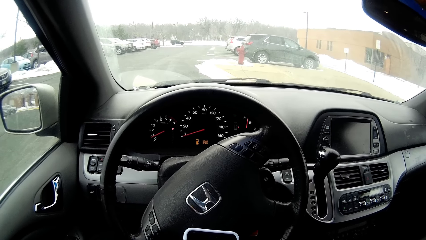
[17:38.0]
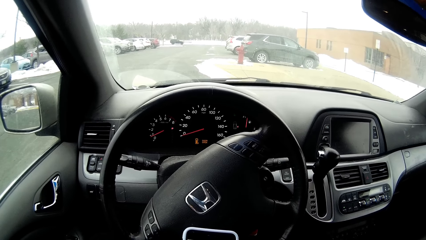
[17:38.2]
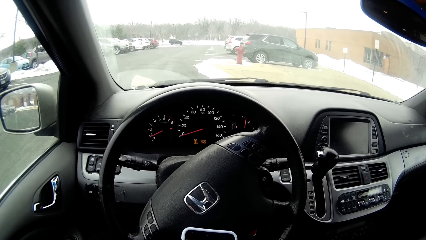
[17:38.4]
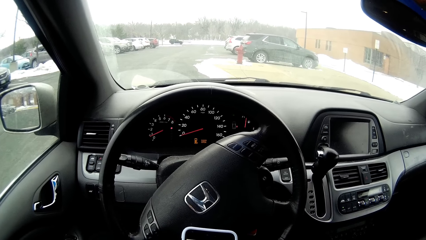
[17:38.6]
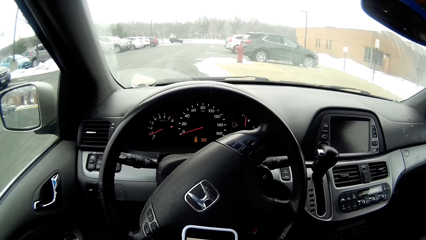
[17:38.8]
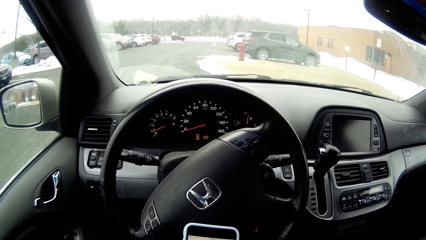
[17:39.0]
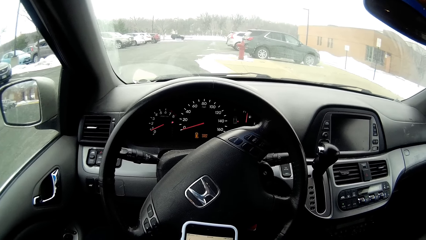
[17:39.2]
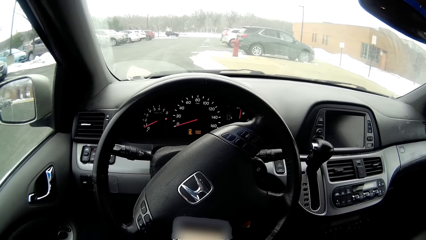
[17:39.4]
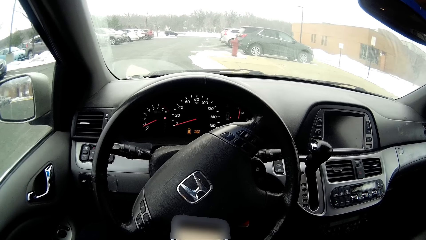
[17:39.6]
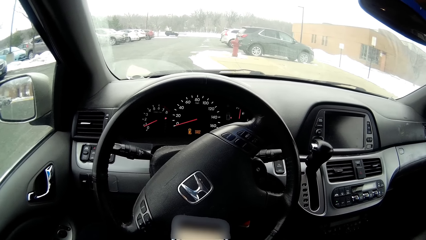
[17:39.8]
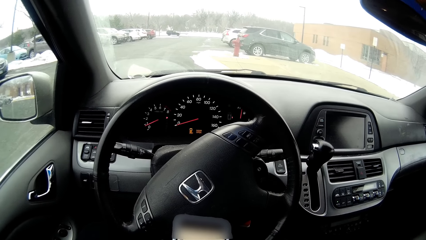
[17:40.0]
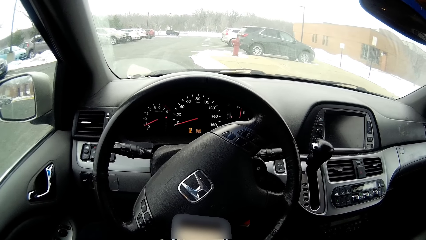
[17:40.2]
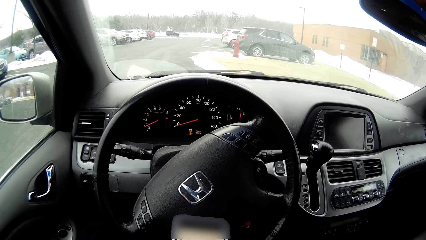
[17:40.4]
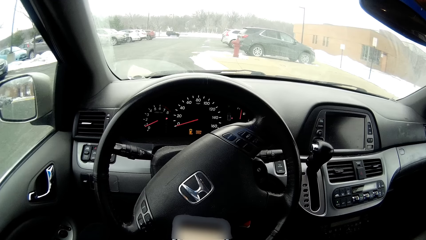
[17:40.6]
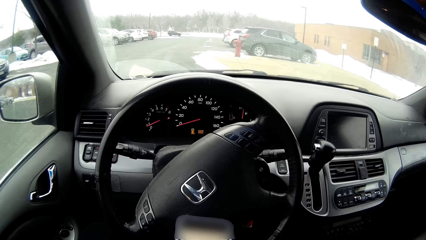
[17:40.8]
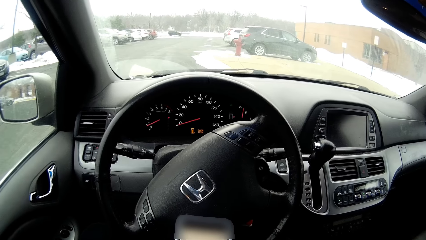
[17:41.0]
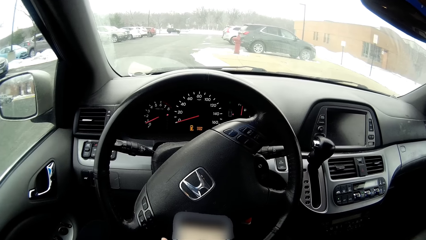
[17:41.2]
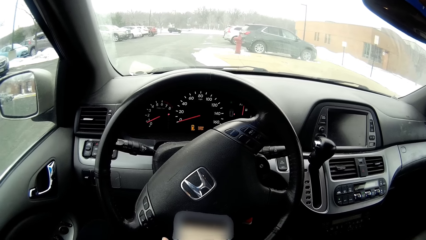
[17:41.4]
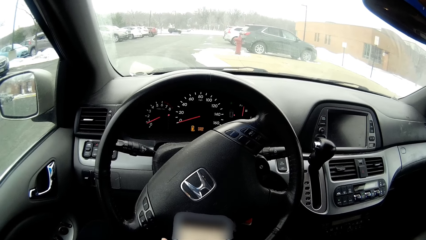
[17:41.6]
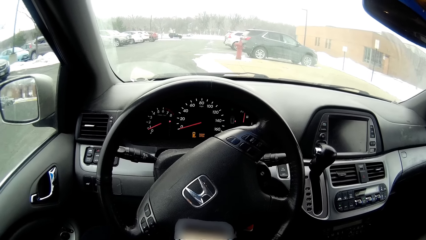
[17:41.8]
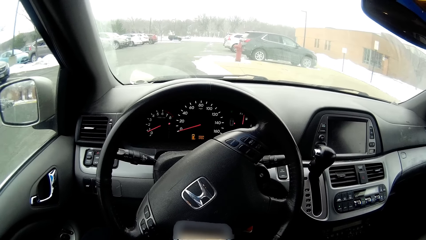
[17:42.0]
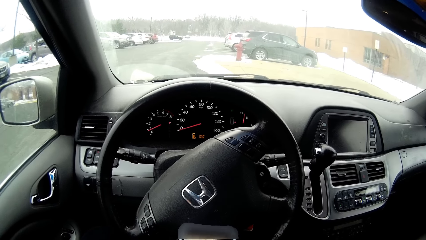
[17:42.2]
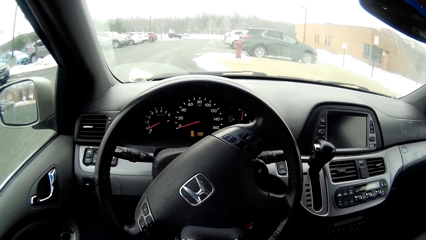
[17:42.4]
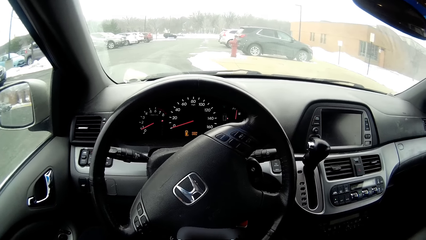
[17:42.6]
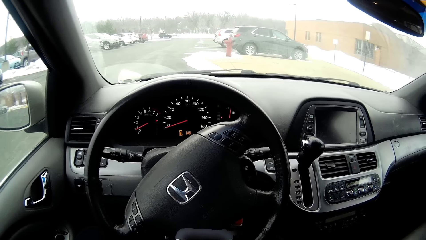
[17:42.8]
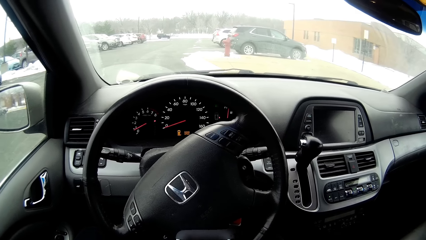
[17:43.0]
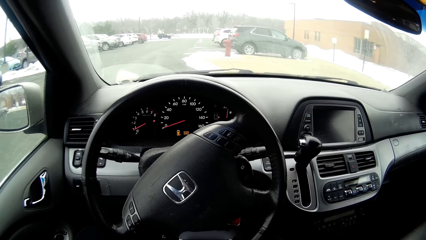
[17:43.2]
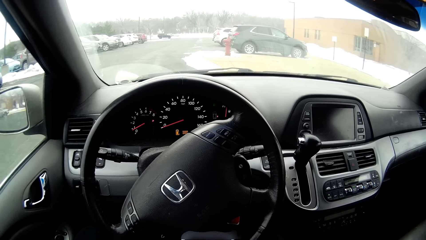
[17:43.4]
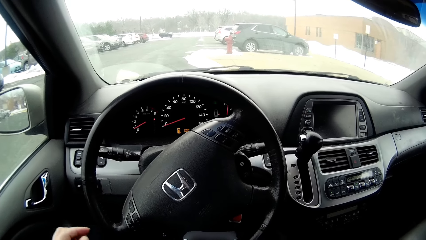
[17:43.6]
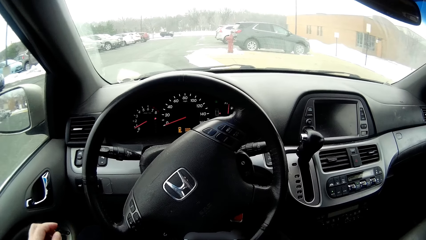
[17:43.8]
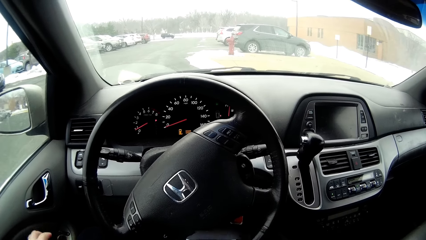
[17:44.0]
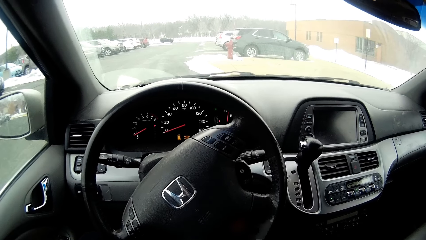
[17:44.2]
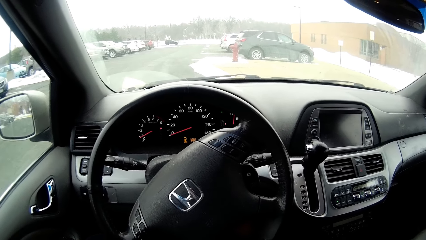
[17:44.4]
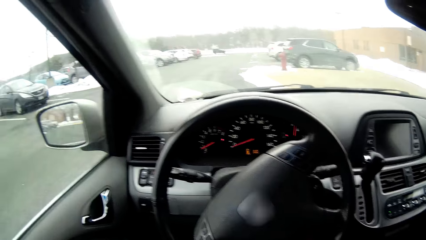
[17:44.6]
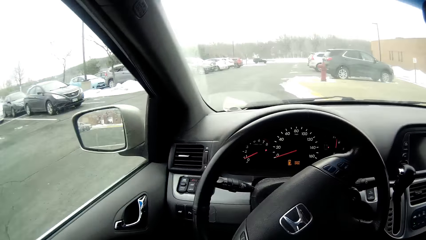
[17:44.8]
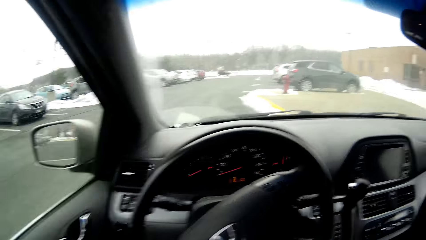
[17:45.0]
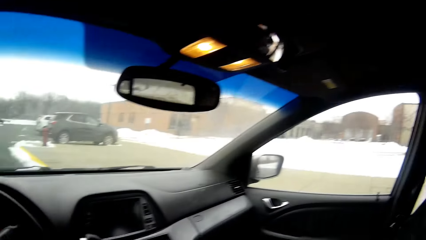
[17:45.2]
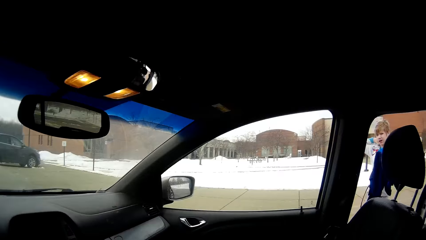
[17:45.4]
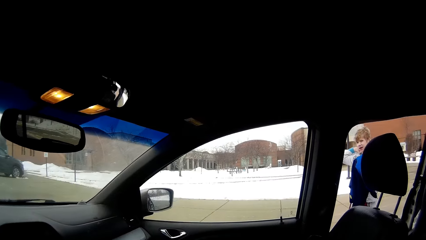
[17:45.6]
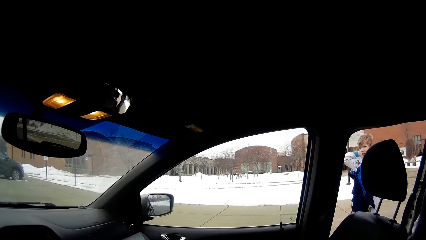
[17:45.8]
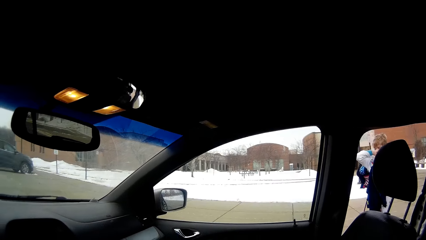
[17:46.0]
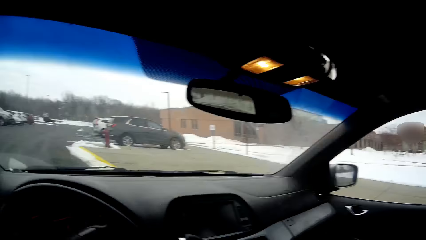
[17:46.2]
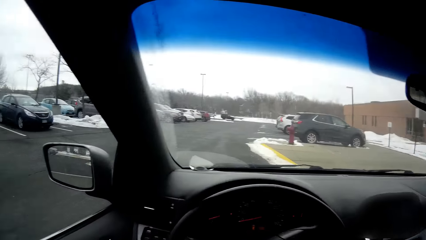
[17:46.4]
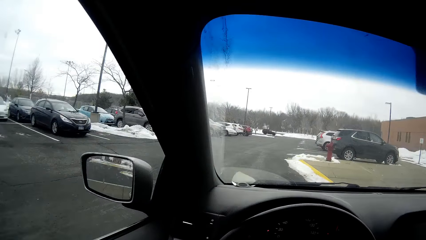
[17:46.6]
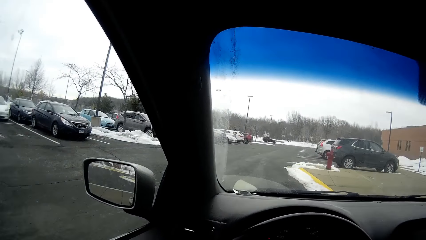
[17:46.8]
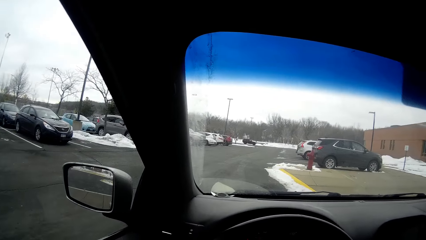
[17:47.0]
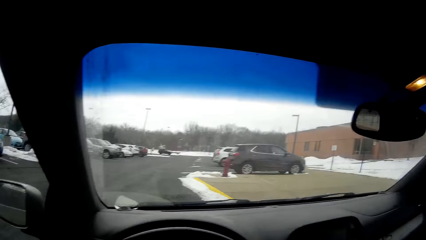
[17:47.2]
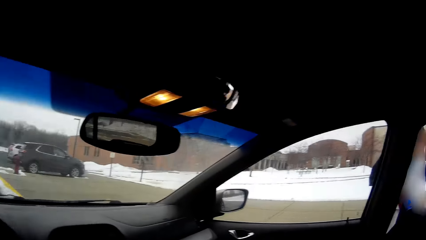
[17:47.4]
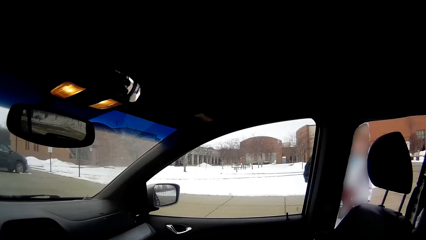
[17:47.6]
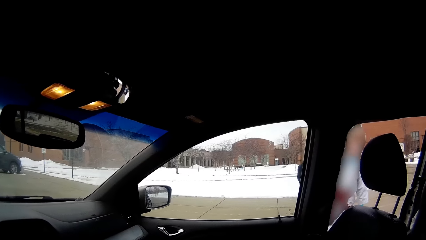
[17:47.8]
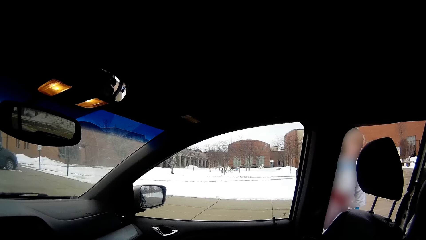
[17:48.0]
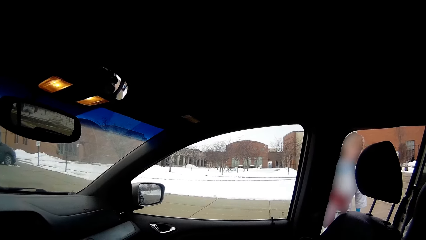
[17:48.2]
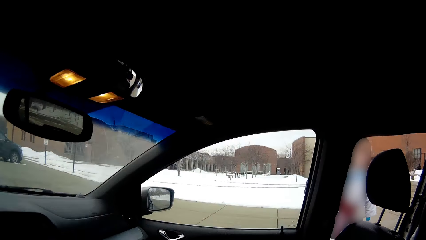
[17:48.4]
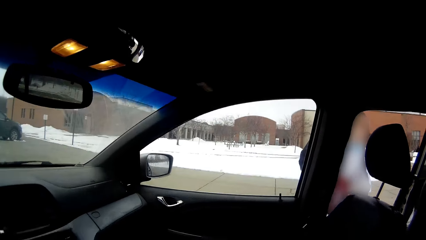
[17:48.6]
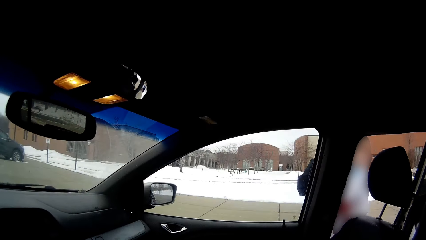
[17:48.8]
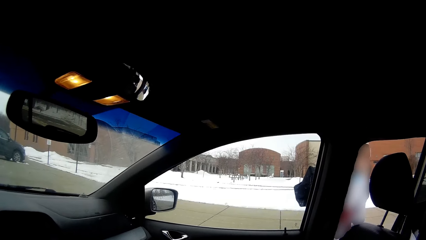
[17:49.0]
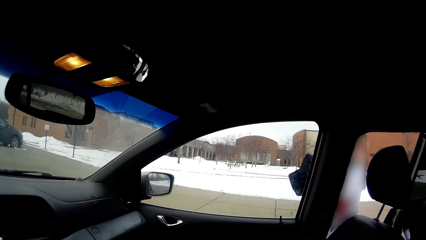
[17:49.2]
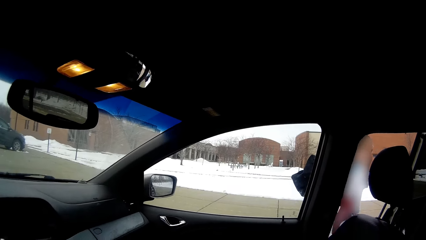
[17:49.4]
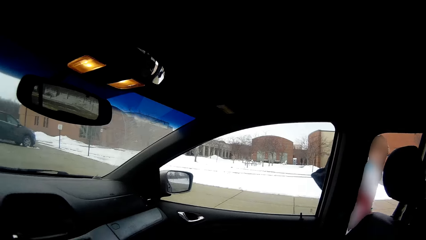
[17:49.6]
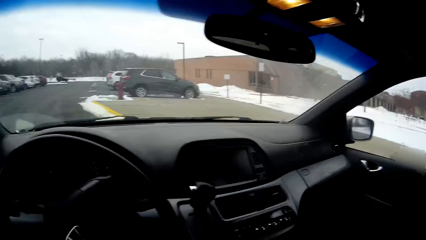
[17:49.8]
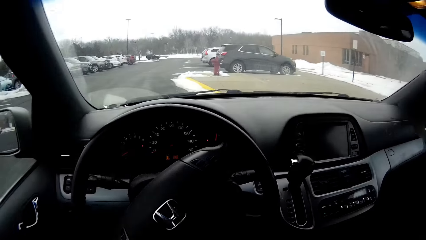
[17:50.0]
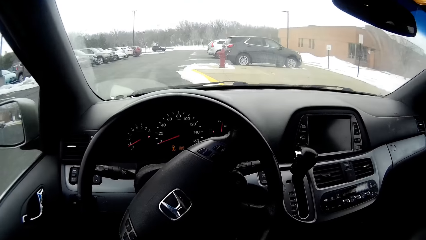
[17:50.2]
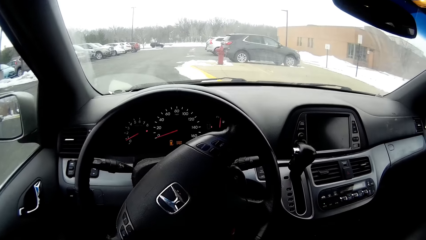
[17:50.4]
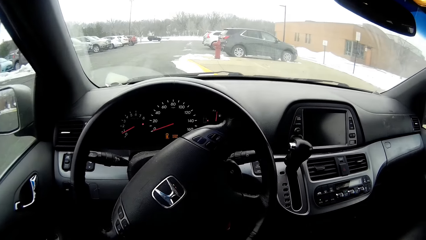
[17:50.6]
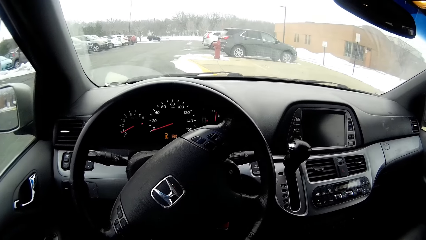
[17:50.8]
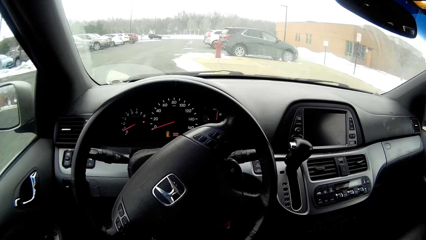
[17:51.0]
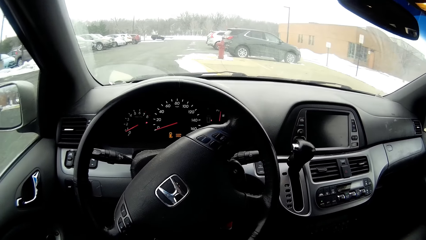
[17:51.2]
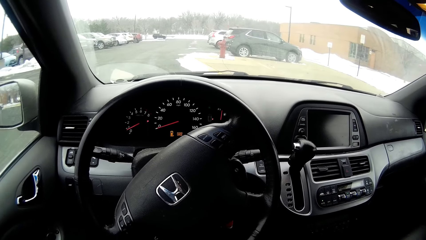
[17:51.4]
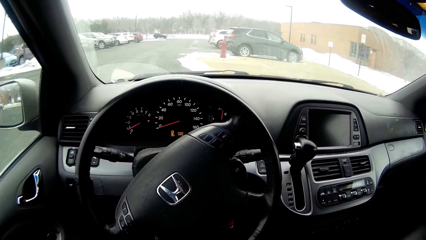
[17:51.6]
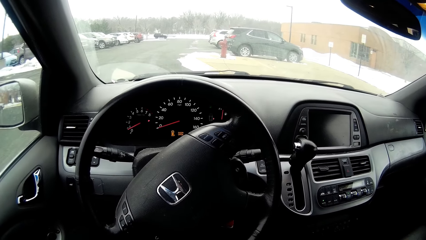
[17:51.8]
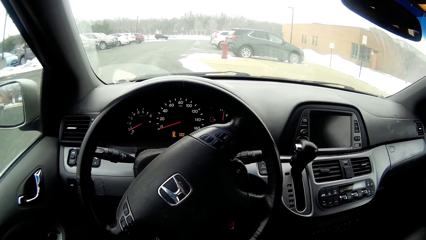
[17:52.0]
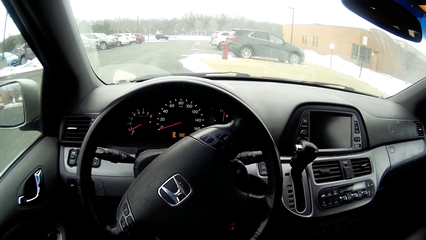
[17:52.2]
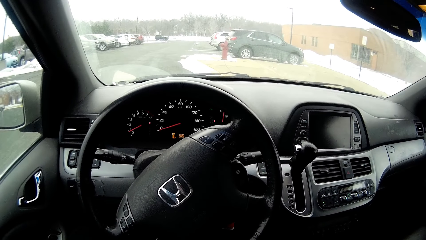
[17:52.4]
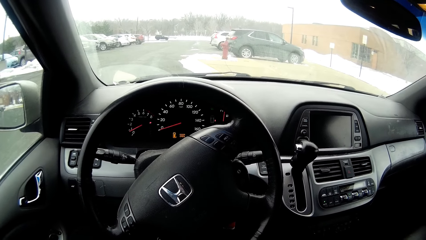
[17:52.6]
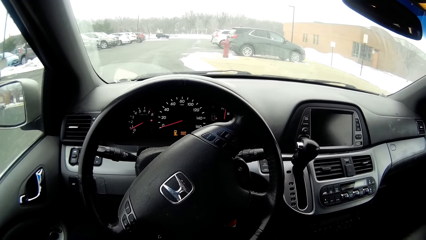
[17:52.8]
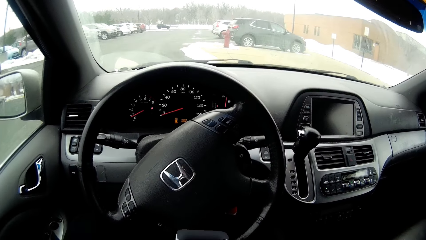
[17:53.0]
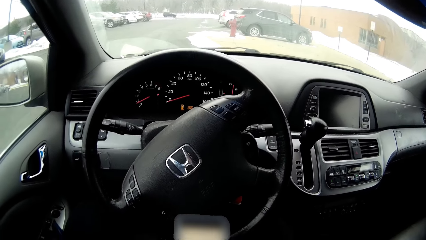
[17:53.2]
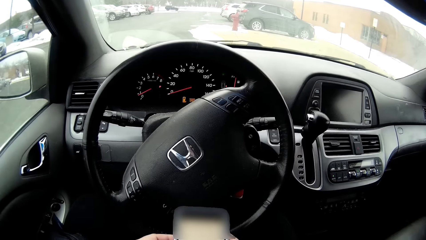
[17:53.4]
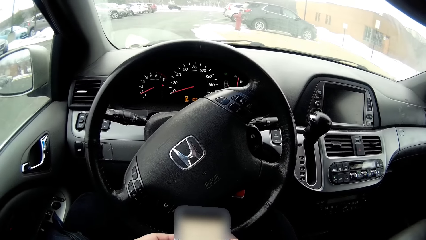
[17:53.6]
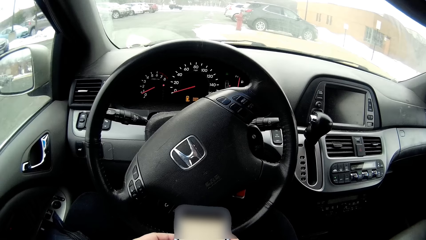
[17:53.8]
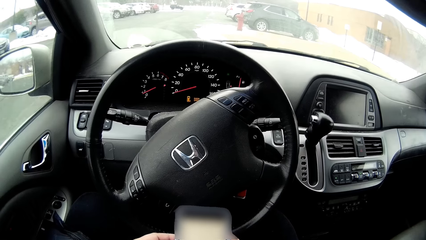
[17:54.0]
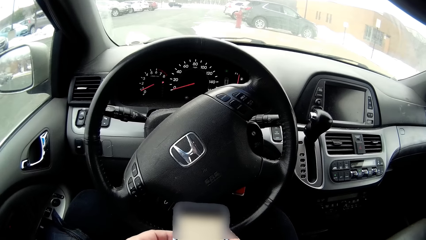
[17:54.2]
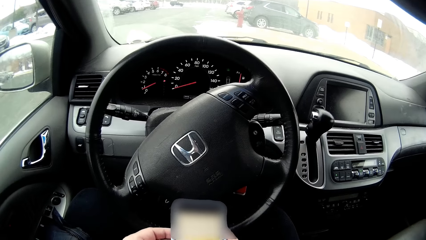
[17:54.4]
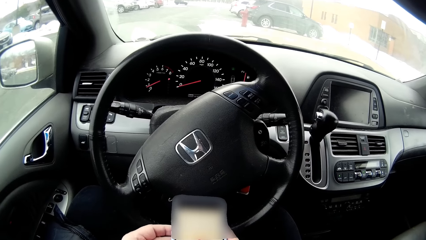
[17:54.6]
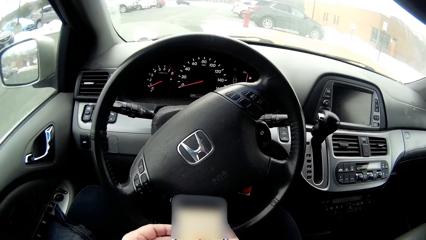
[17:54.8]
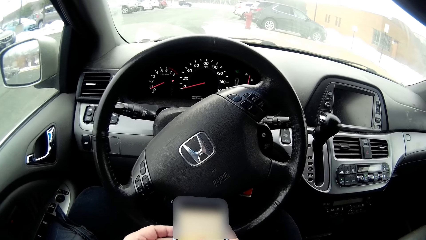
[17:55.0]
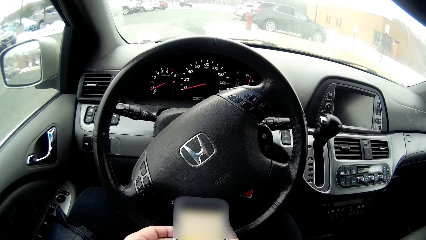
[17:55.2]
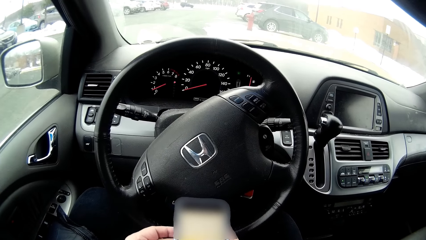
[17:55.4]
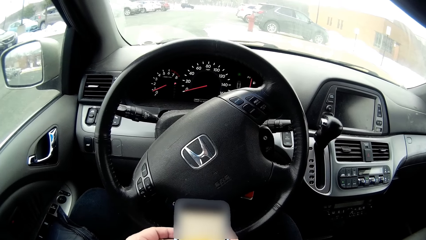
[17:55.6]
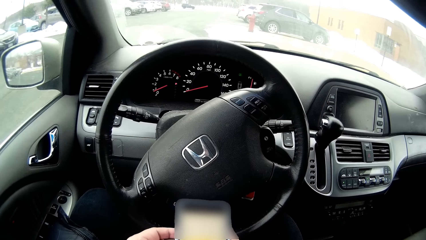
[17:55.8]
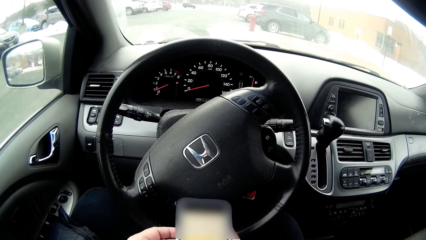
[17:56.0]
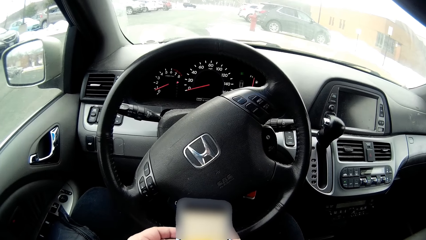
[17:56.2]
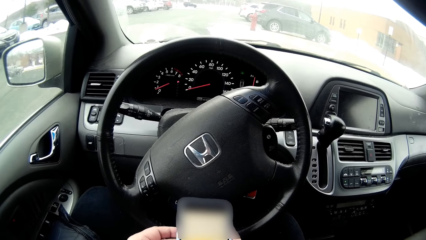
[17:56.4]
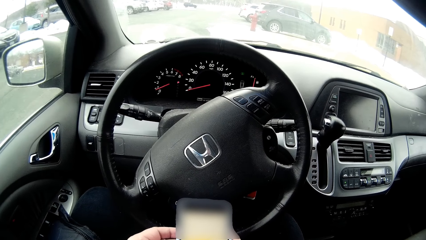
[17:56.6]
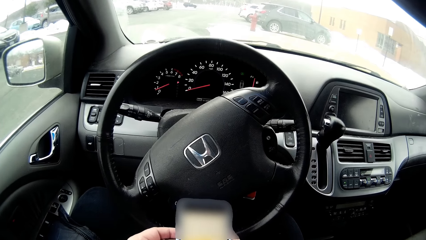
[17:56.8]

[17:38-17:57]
The camera wearer checks the phone. They look around. They check the phone.
